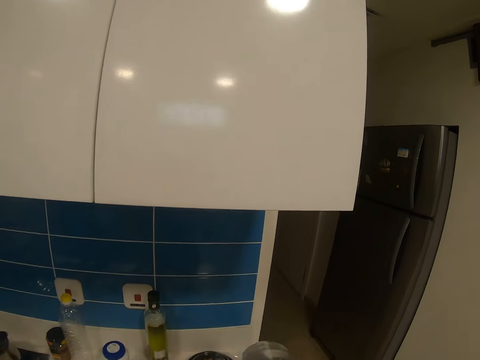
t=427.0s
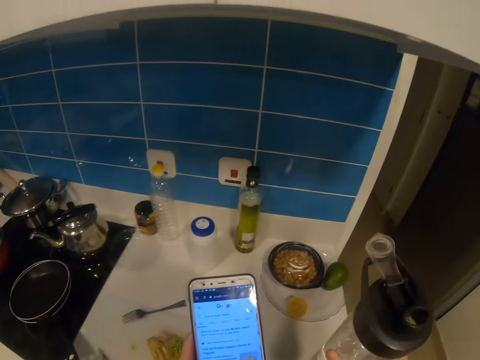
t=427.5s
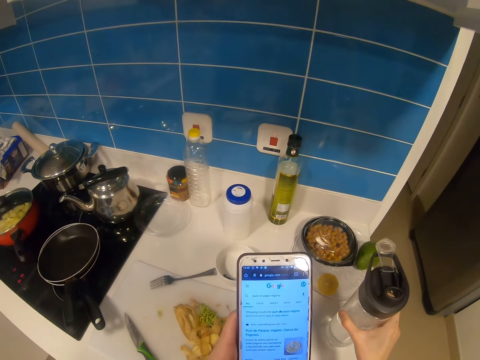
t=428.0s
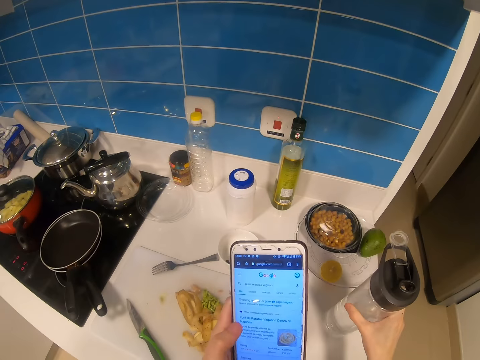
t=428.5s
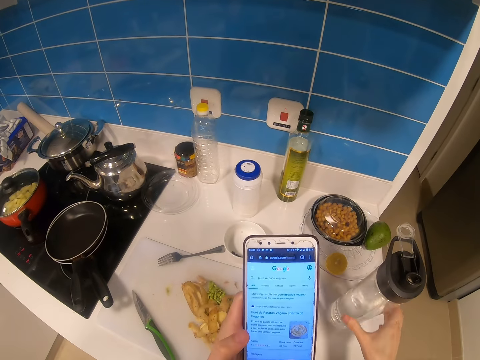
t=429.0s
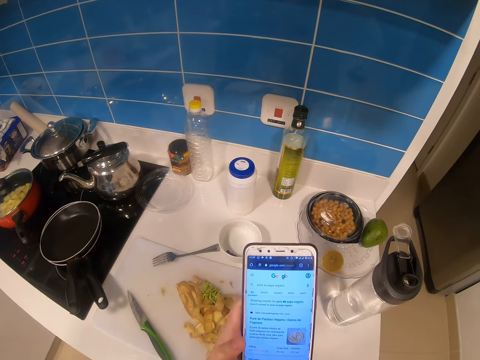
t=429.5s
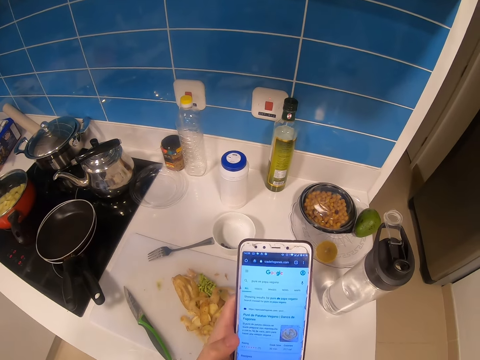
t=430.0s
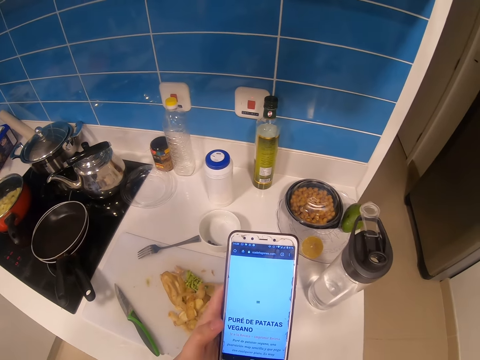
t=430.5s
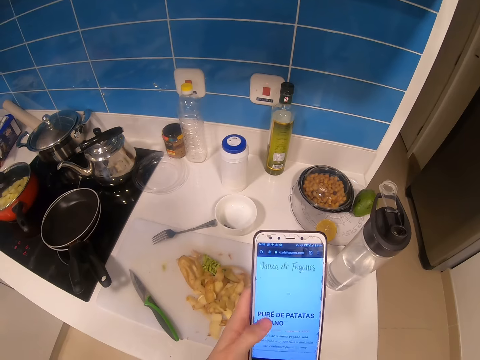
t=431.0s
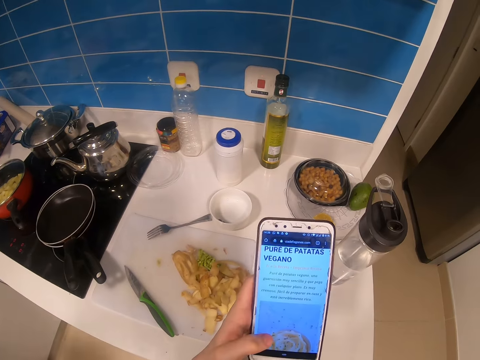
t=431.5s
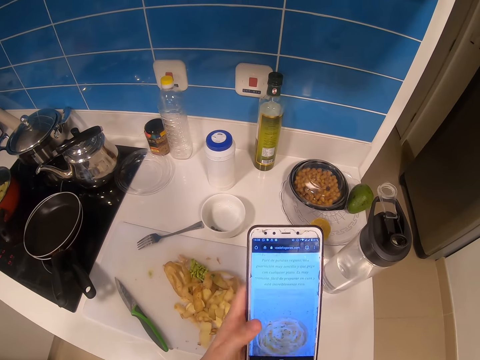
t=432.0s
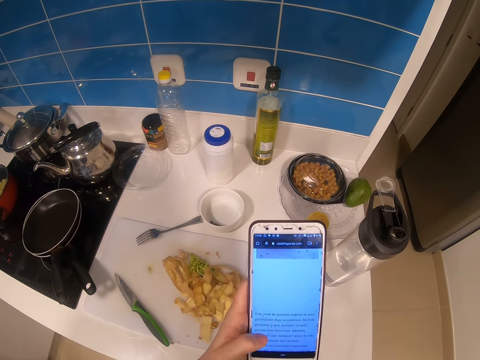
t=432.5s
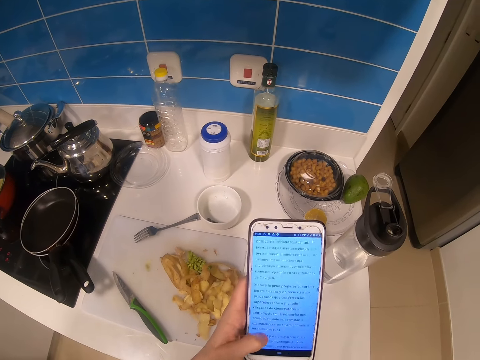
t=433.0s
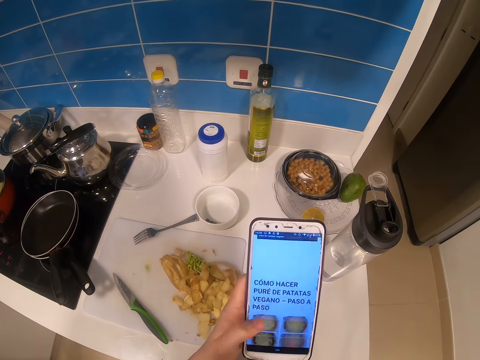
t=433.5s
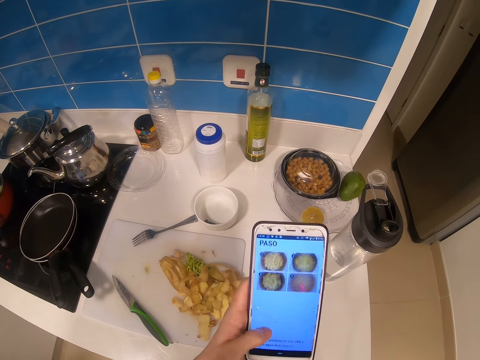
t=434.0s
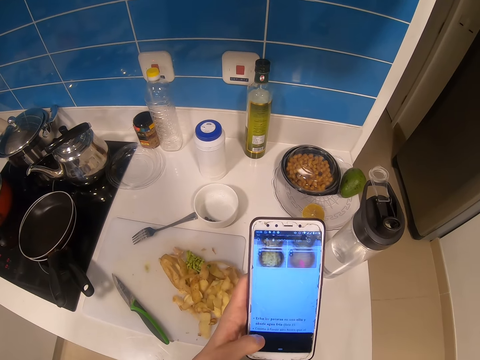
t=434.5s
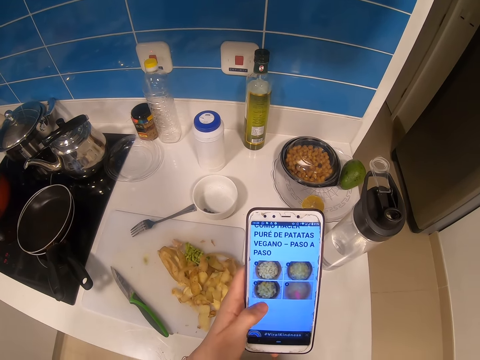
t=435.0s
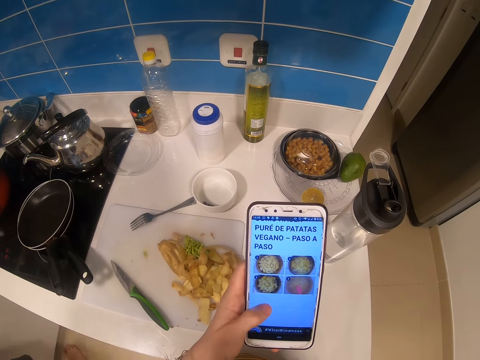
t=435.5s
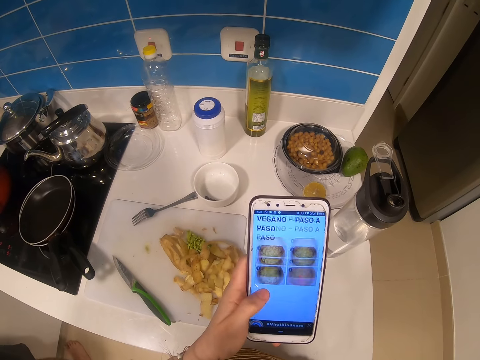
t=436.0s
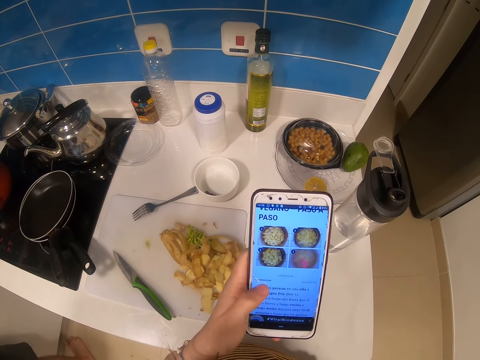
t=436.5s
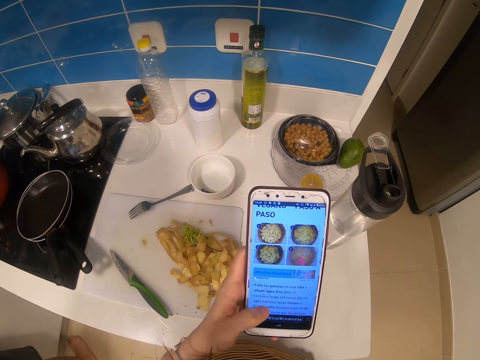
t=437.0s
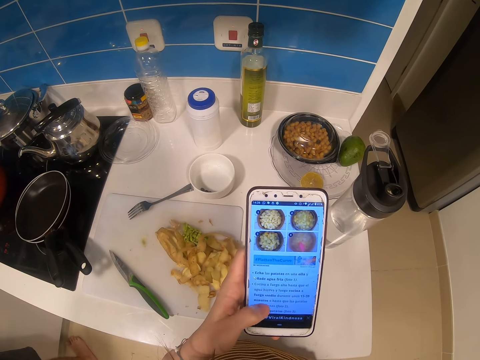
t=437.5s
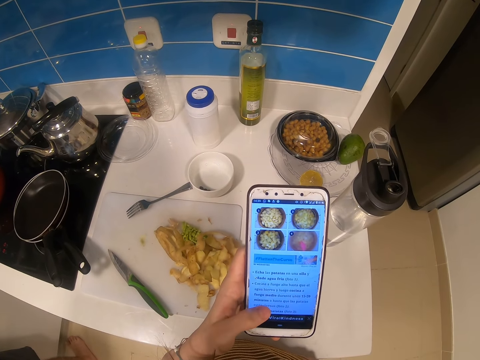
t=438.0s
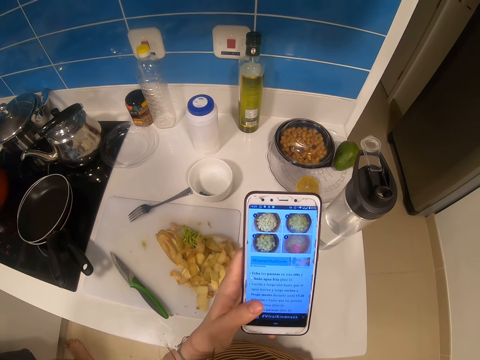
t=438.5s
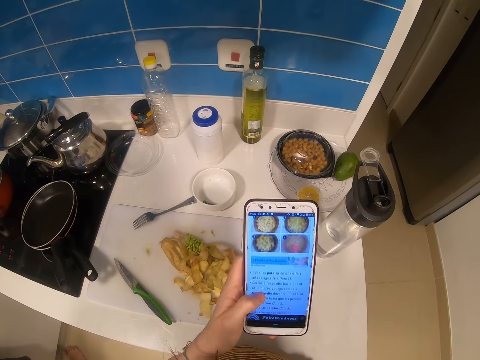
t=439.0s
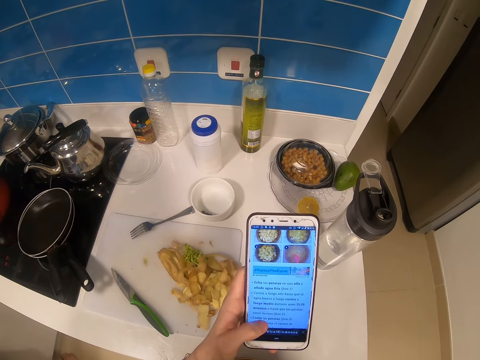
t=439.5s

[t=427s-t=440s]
The camera wearer places the water bottle on the counter. They operate on the phone. They scroll the phone.

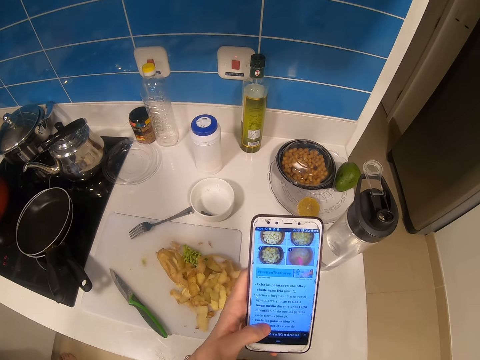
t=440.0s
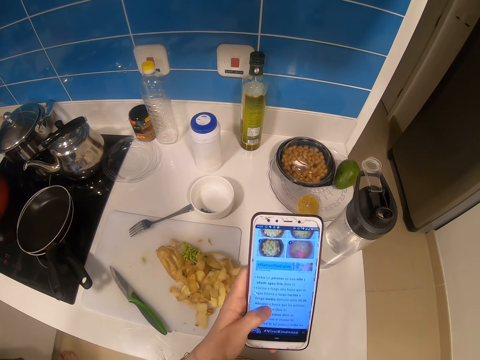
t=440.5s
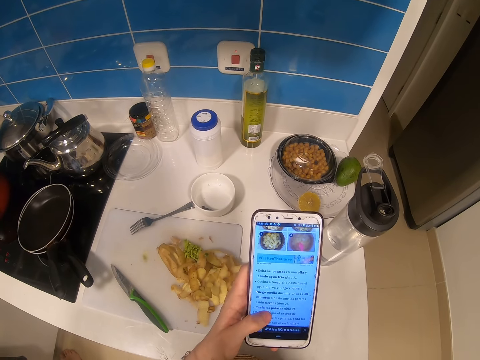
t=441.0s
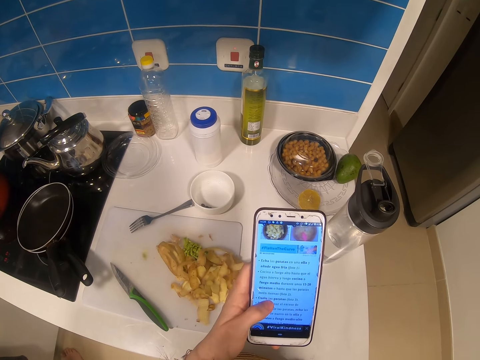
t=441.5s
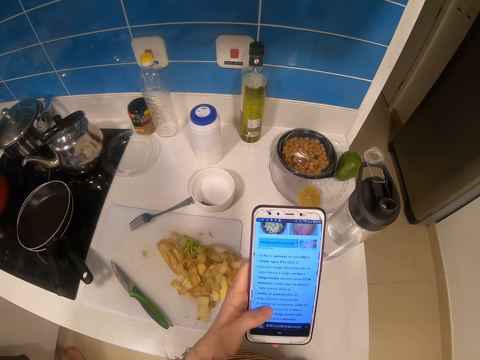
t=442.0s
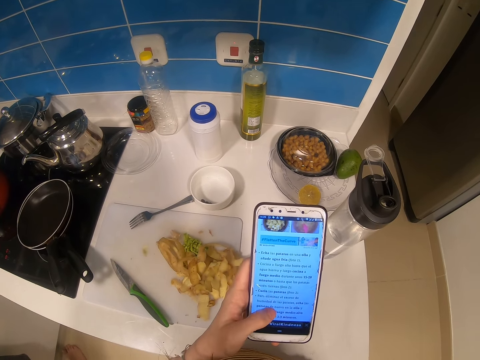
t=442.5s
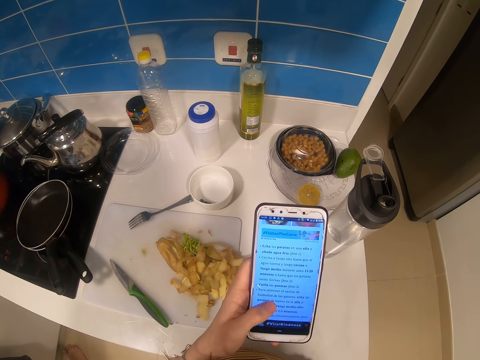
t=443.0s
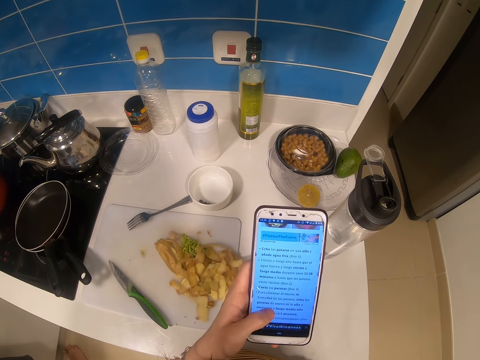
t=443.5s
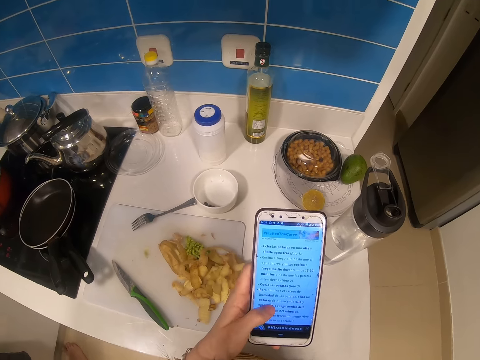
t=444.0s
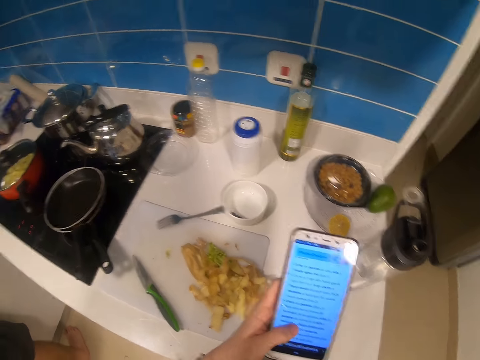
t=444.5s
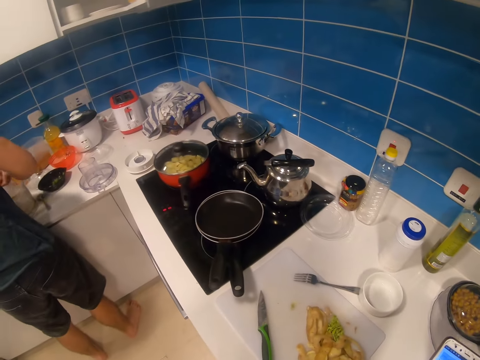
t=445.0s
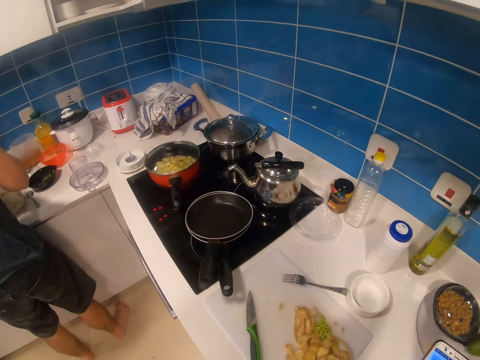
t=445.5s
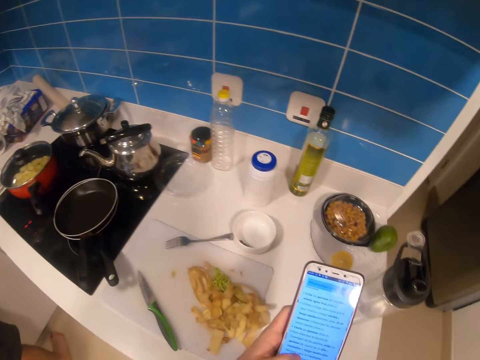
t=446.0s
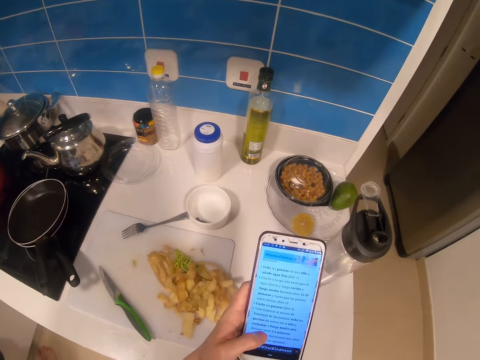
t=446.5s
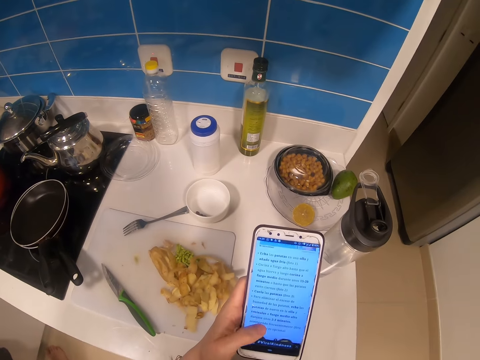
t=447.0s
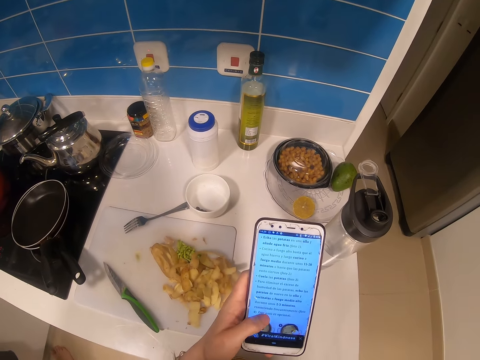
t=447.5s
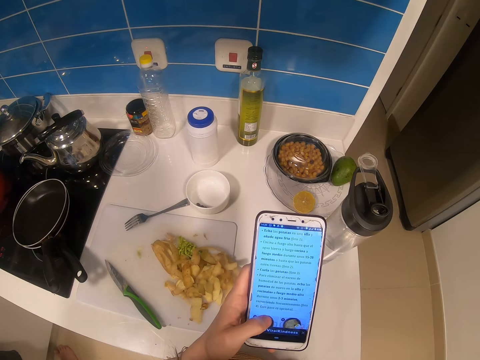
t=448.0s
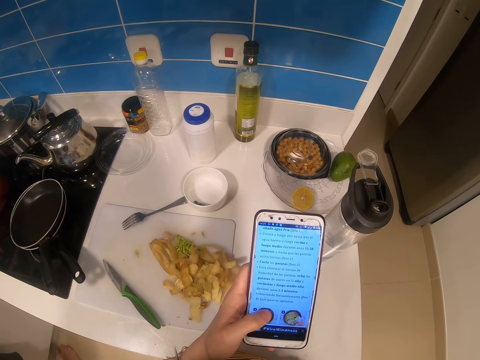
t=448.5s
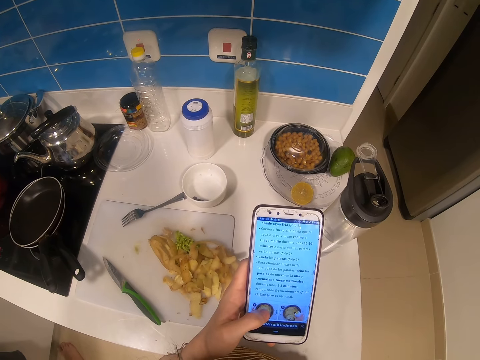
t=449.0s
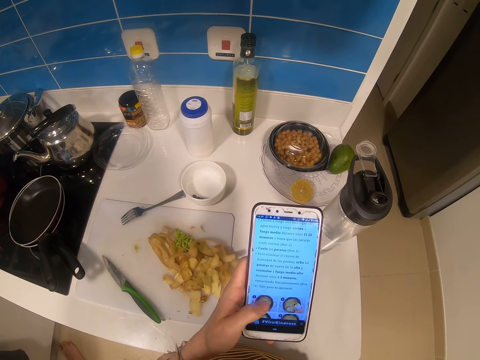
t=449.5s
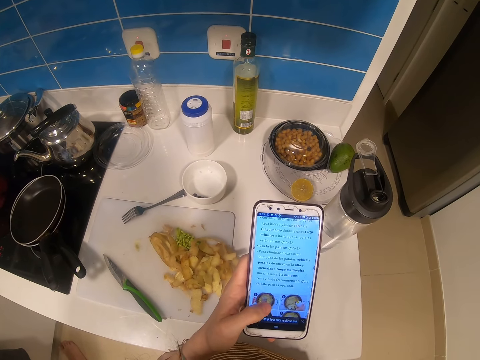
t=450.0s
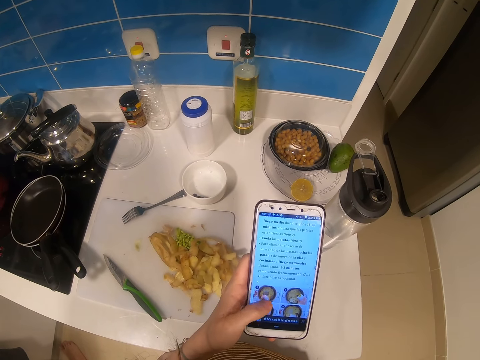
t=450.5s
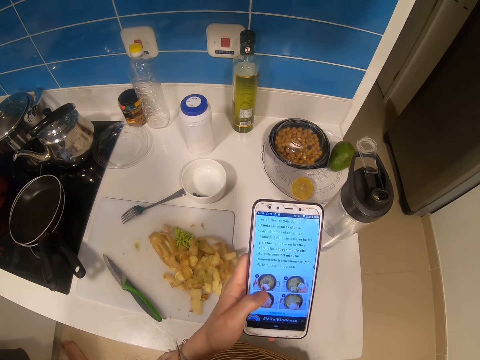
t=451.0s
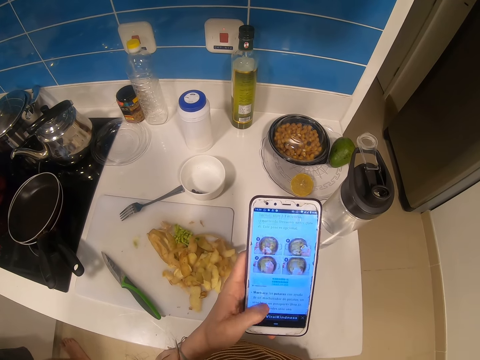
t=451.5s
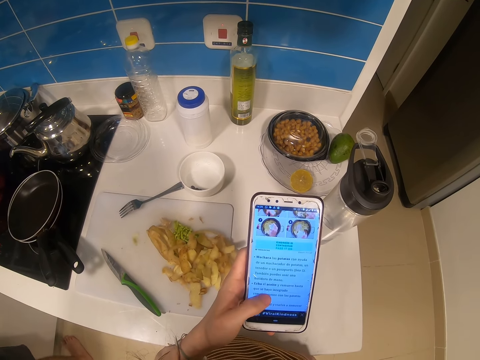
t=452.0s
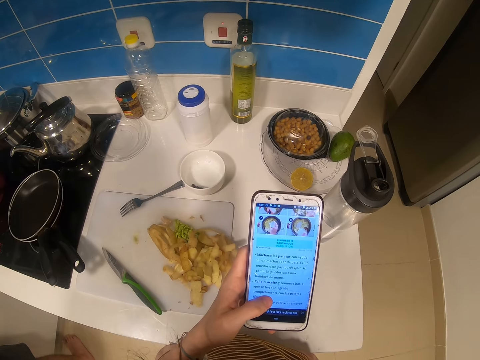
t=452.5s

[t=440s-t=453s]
The camera wearer looks at the cooker. They operate on the phone.
